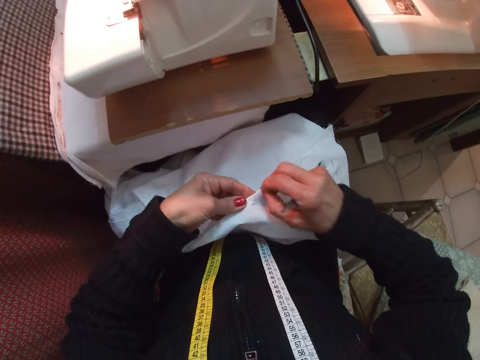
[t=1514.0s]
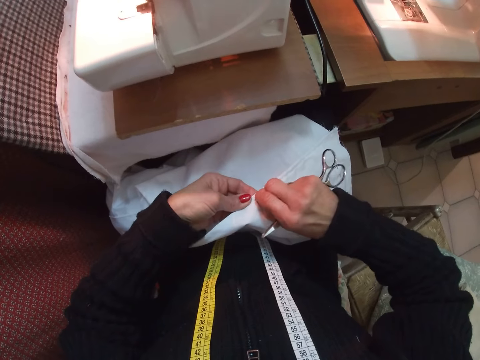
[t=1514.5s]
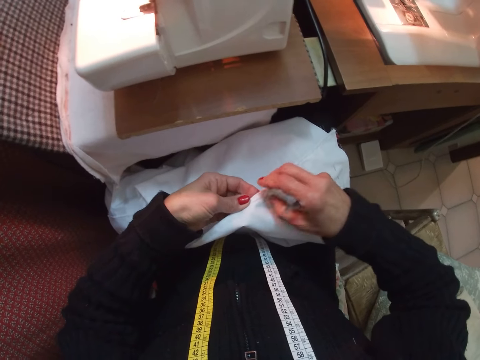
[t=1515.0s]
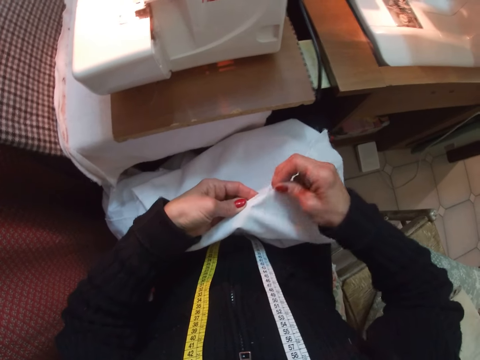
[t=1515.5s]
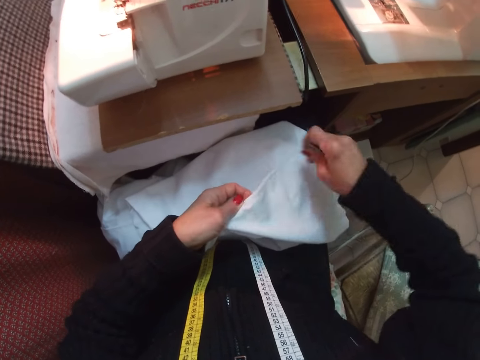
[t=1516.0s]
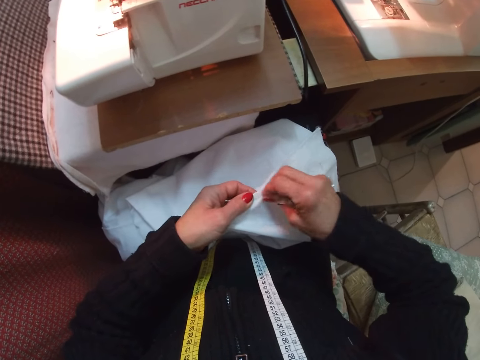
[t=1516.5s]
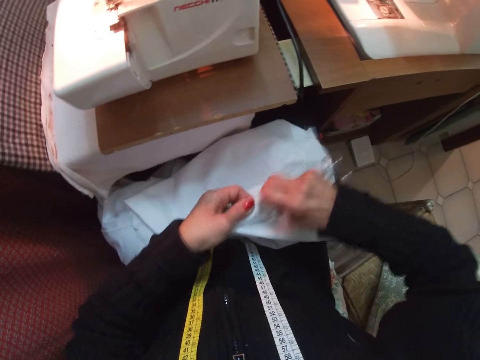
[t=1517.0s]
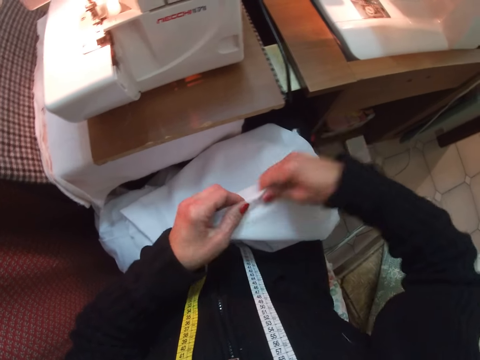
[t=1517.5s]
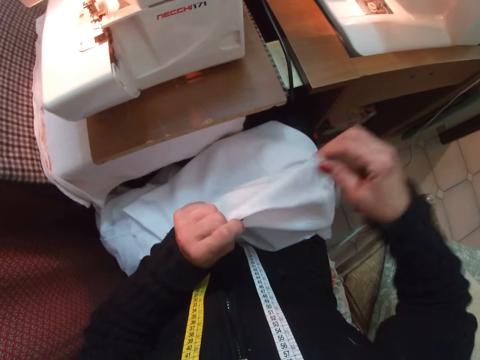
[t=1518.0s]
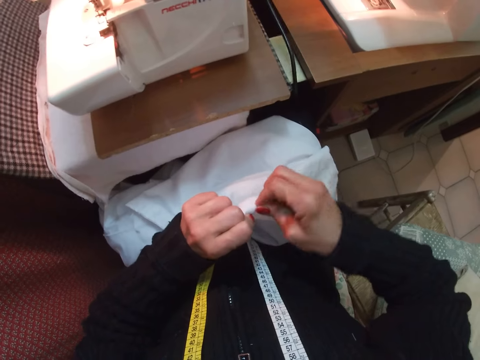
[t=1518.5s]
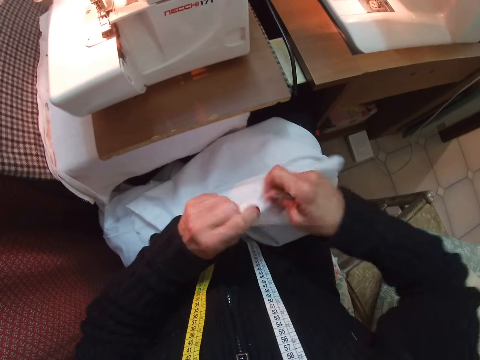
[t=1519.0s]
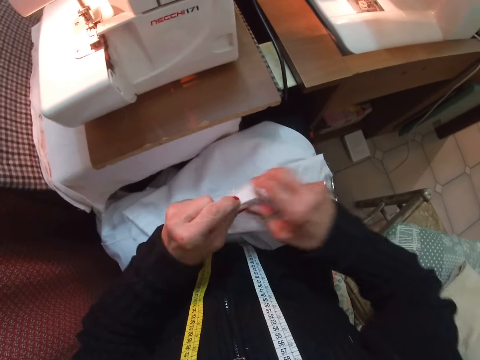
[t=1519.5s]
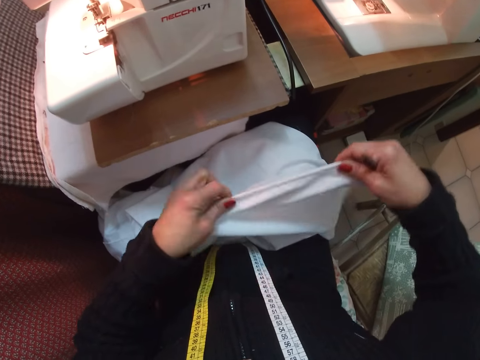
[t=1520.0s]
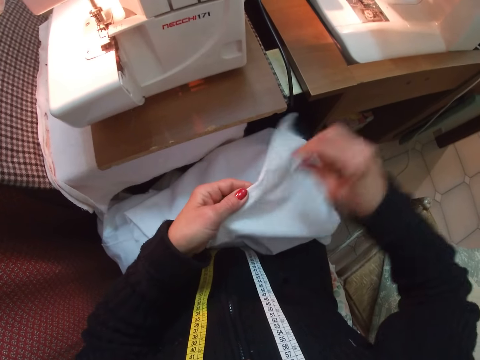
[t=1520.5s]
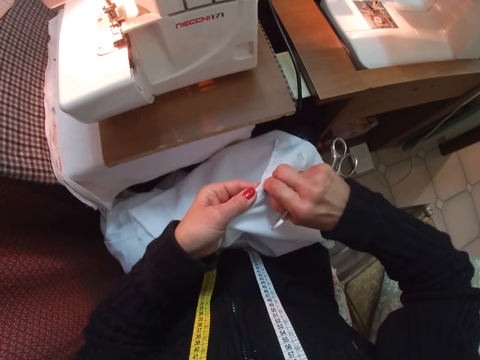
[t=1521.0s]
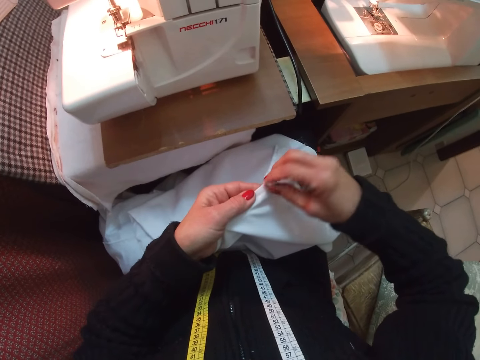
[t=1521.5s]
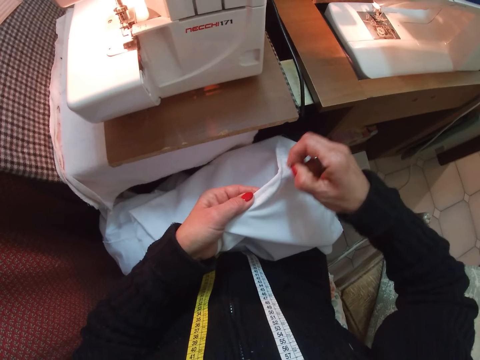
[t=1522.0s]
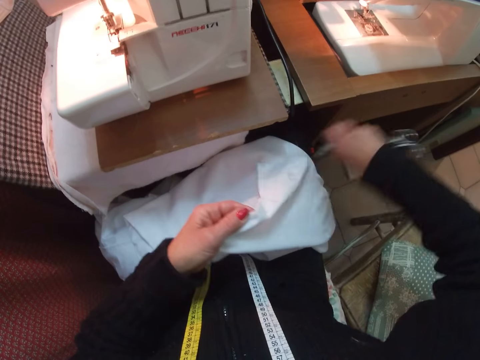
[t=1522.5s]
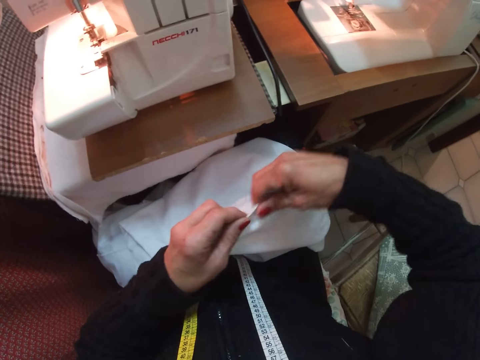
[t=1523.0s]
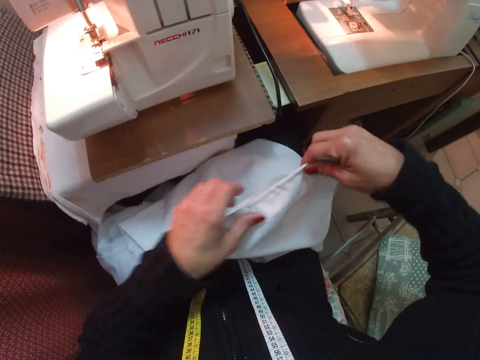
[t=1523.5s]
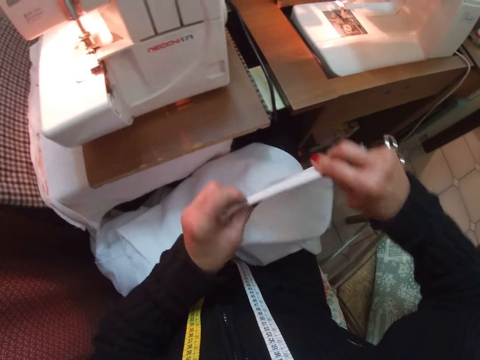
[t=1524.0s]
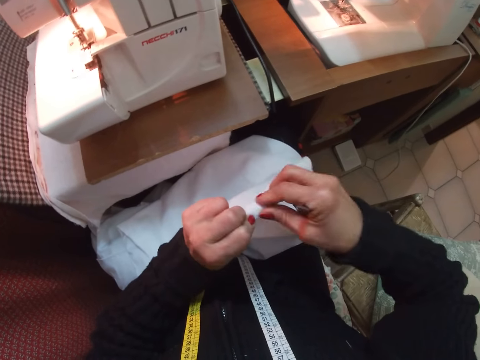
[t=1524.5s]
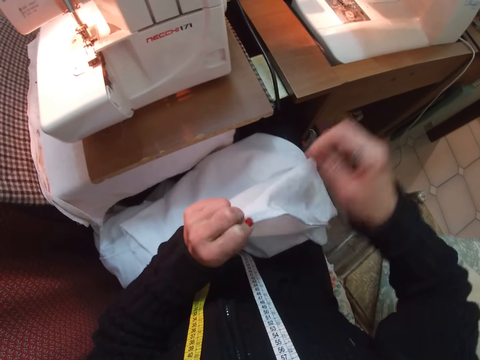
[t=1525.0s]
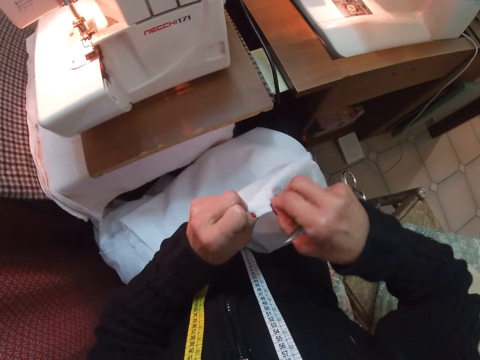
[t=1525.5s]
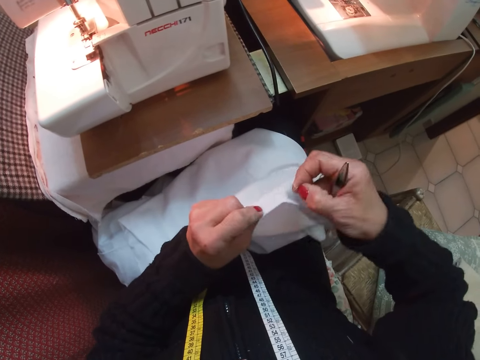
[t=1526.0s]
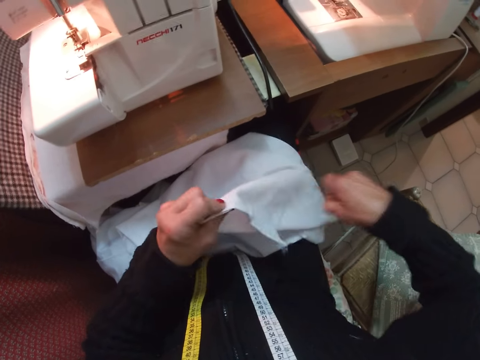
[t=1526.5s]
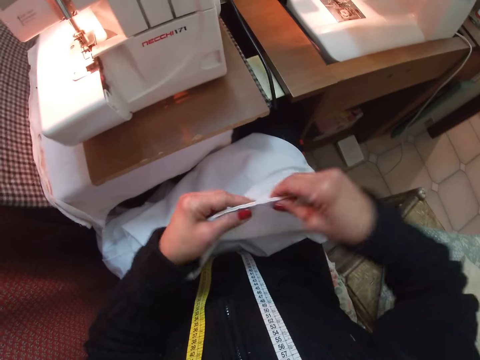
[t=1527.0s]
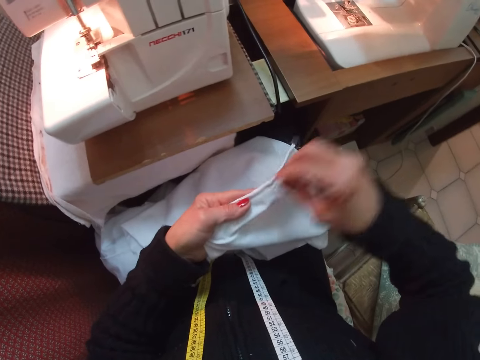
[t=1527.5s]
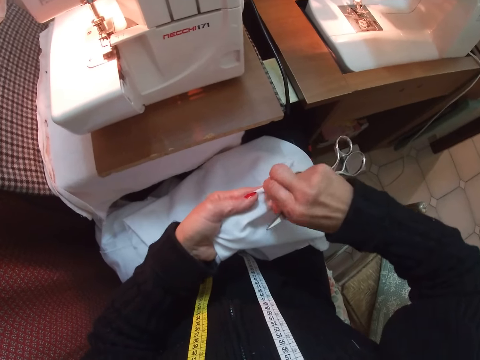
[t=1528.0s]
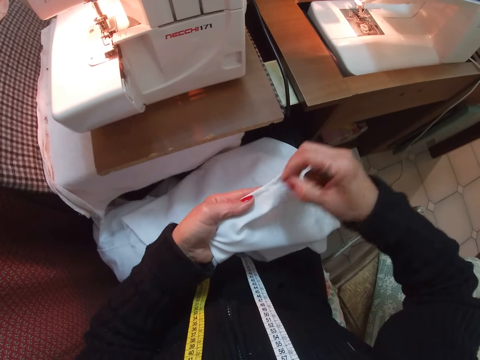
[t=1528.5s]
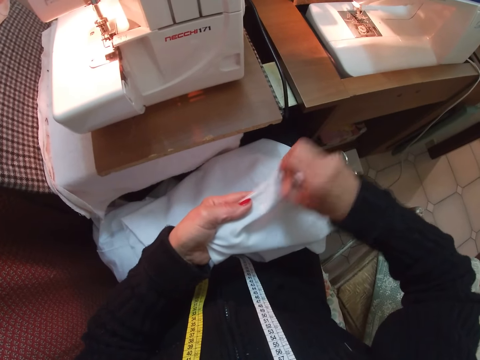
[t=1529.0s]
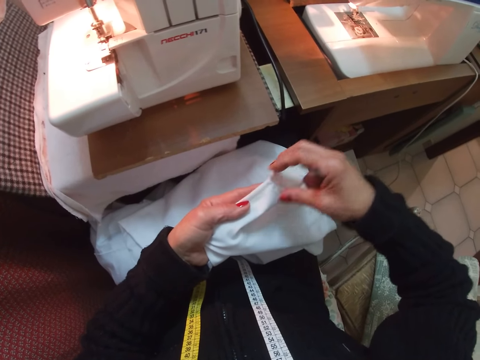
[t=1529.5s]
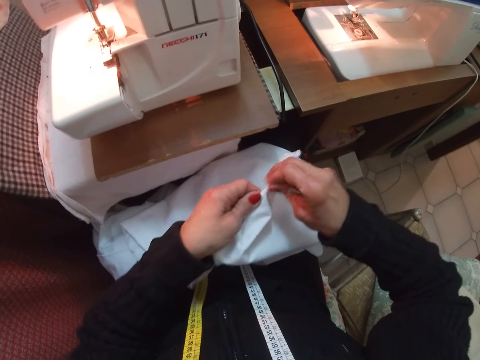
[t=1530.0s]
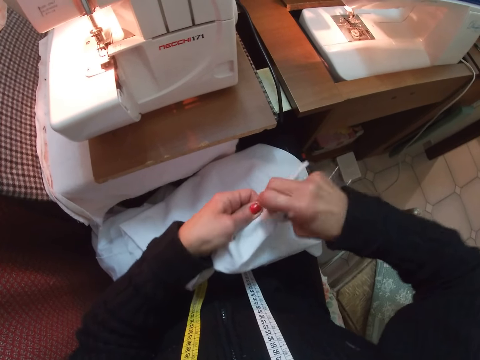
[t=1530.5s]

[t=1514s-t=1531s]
The camera wearer pulls out a thread from the cloth with her right hand. She slides her right hand towards the right end of the cloth. She flips the cloth with her two hands. She pulls out a thread from the cloth with her right hand. She slides her right hand towards the right end of the cloth. She pulls out a thread from the cloth with her right hand. She slides her right hand towards the right end of the cloth. She flips the cloth with her two hands. She pulls out a thread from the cloth with her right hand. She flips the cloth with her two hands. She pulls out a thread from the cloth with her right hand.

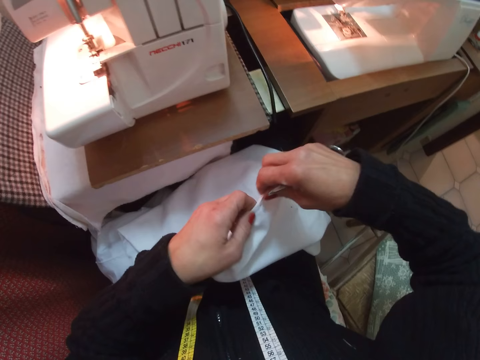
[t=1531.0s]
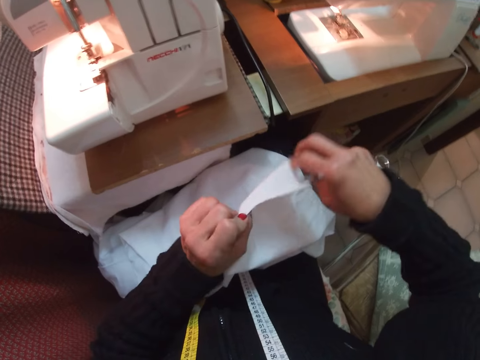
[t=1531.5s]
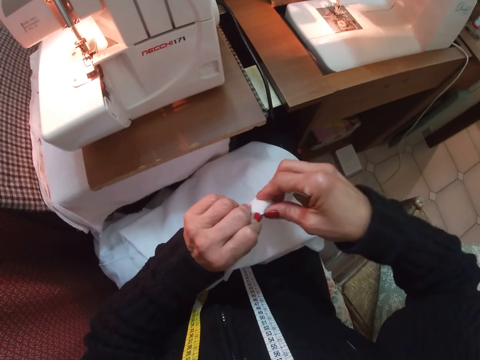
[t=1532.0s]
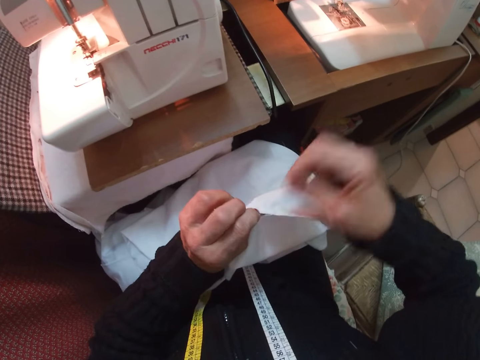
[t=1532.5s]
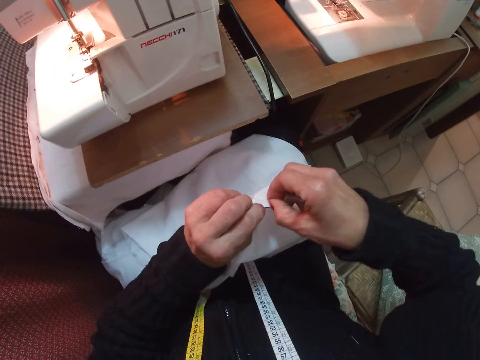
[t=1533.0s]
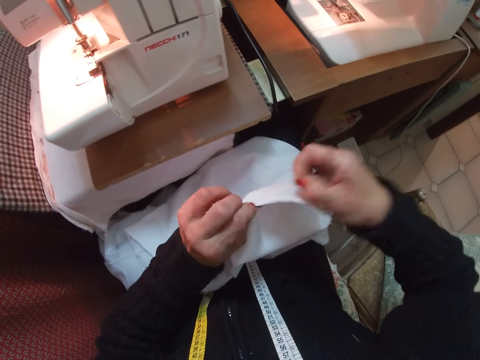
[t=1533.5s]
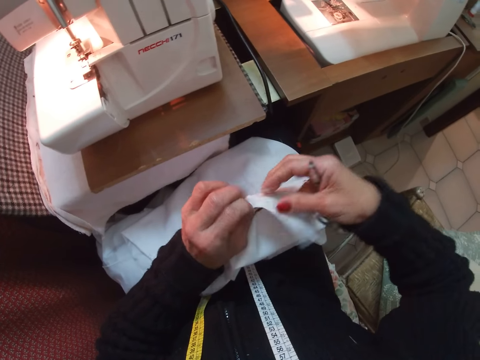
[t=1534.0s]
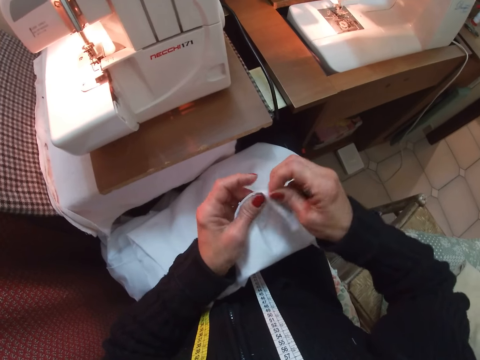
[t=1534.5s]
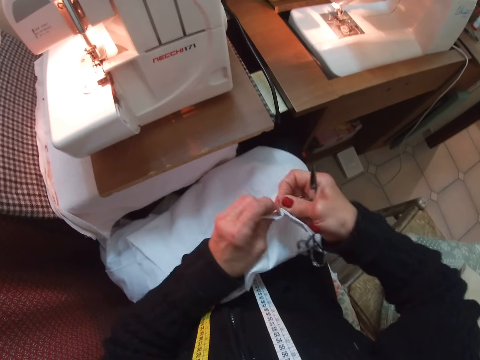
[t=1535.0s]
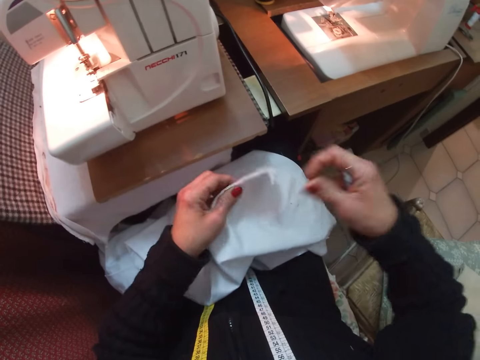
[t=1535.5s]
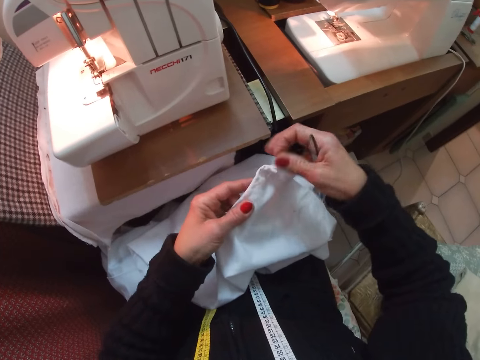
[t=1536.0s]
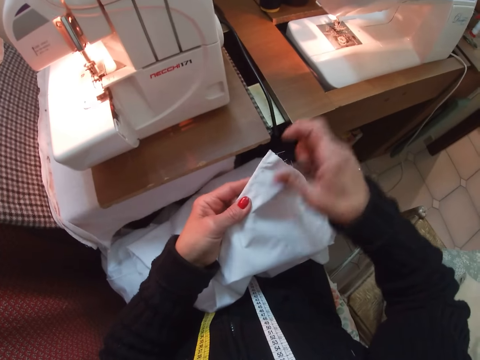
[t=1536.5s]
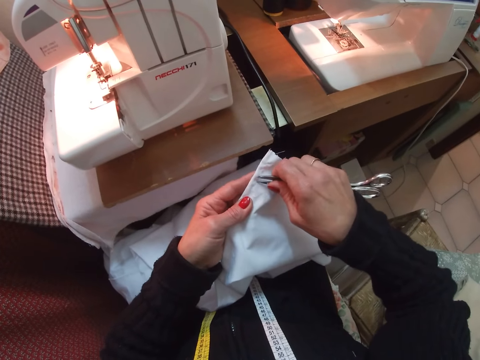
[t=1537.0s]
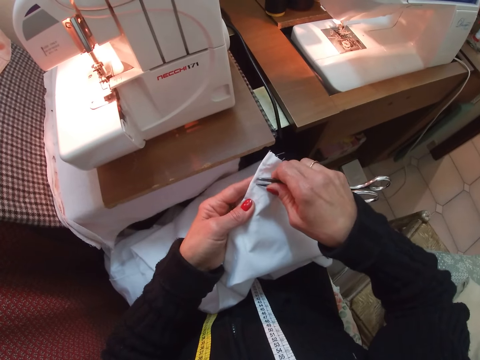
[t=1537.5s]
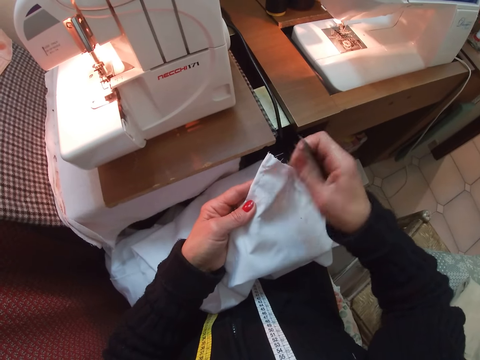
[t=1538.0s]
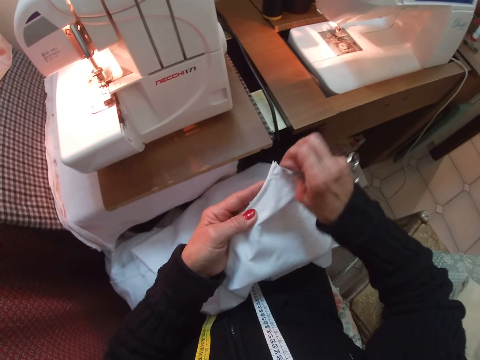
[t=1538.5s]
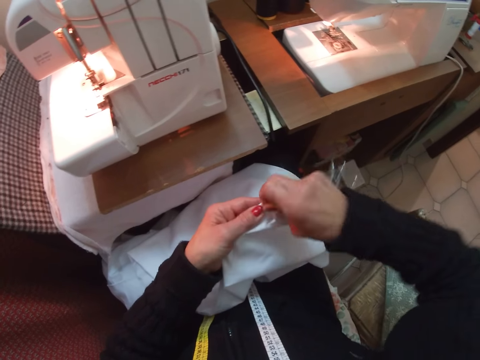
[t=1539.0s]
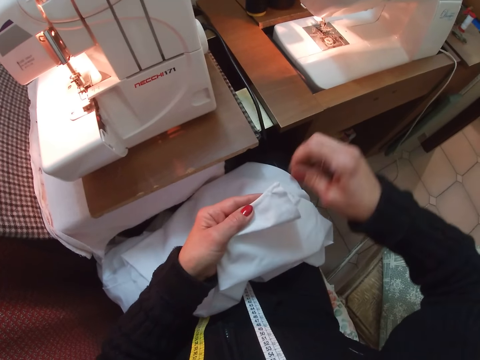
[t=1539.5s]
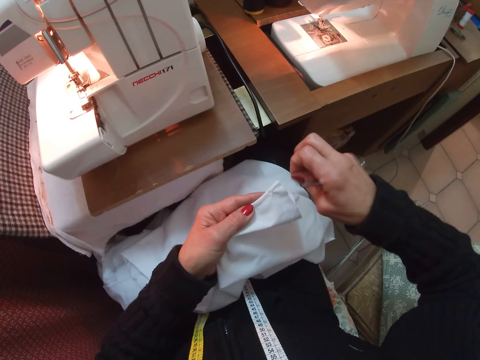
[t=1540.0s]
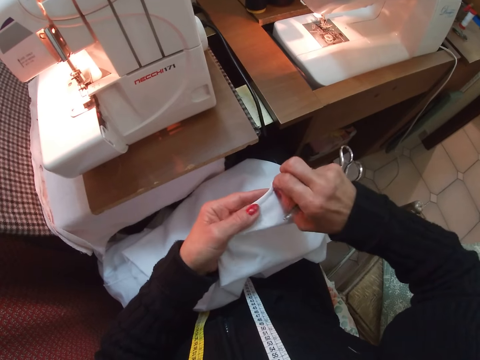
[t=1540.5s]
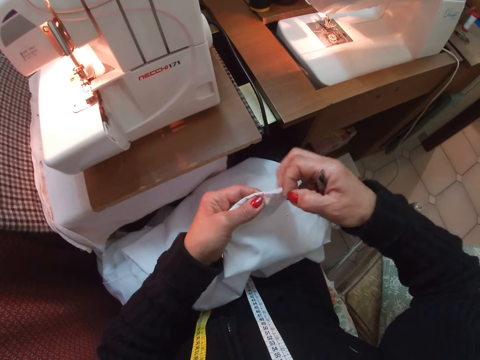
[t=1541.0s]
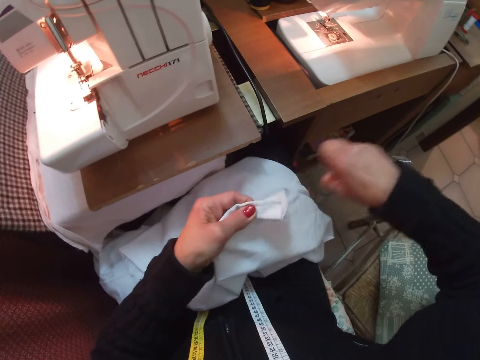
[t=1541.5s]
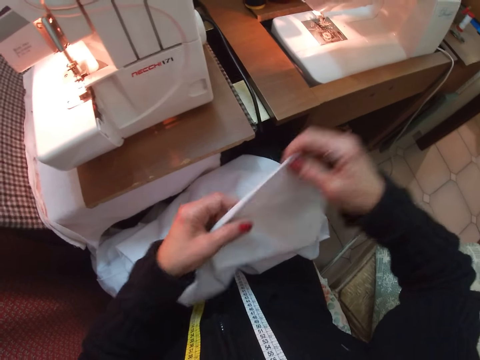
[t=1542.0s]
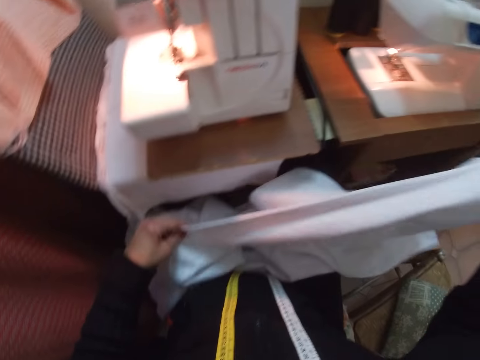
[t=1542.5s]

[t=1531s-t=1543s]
The camera wearer pulls out a thread from the cloth with her right hand. She does so again. She cuts the thread on the cloth with the scissors on her right hand. She pulls out a thread from the cloth with her right hand.
